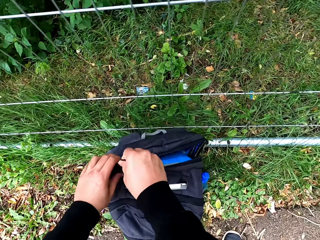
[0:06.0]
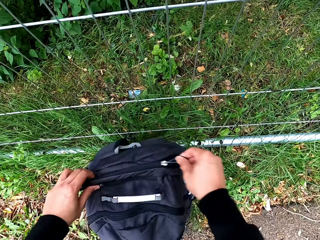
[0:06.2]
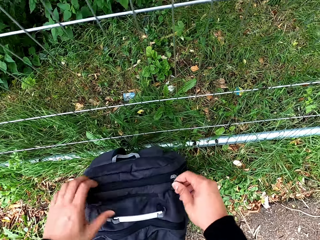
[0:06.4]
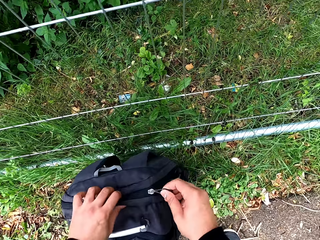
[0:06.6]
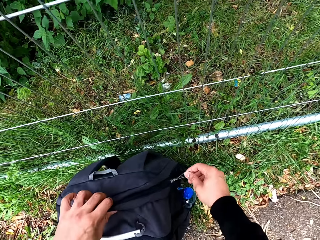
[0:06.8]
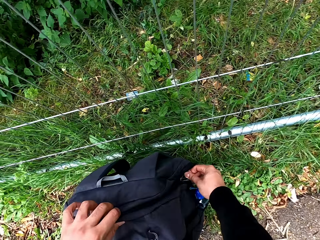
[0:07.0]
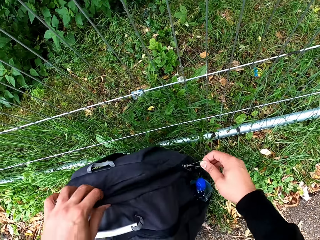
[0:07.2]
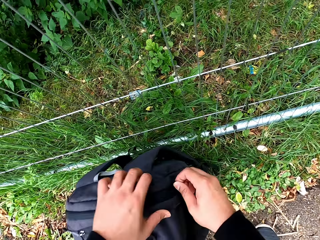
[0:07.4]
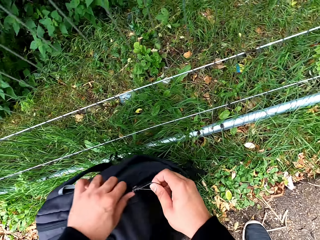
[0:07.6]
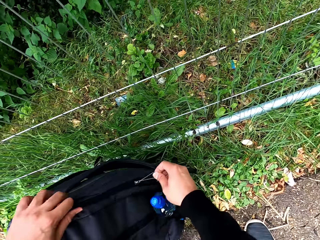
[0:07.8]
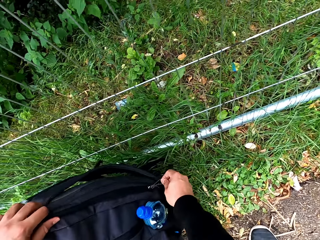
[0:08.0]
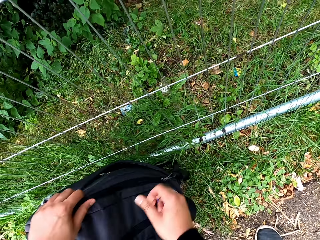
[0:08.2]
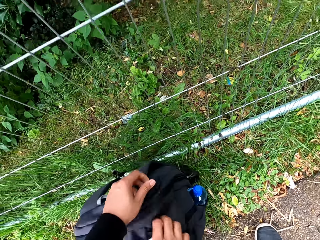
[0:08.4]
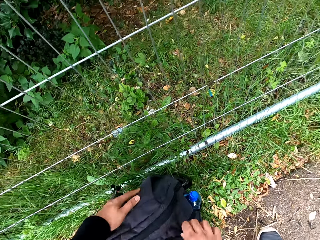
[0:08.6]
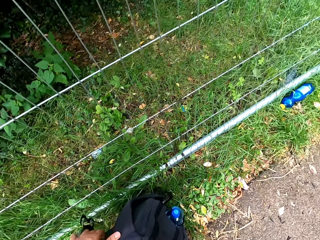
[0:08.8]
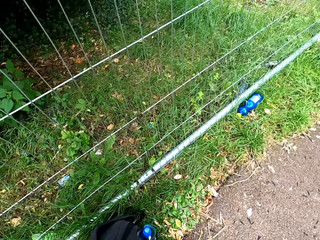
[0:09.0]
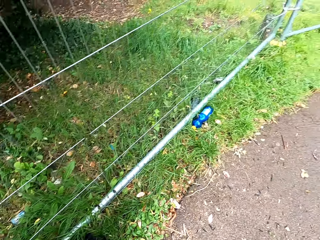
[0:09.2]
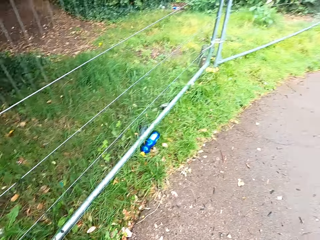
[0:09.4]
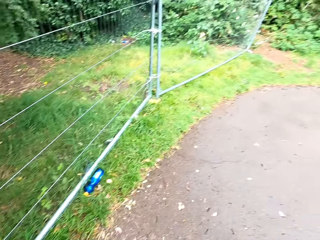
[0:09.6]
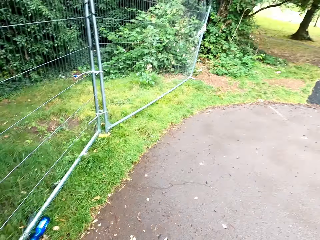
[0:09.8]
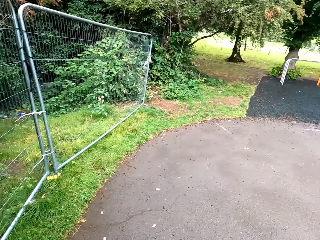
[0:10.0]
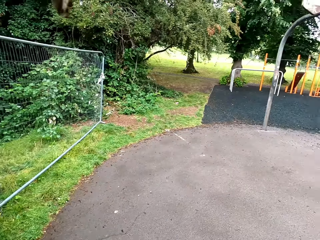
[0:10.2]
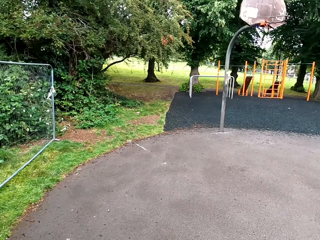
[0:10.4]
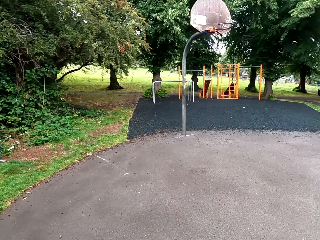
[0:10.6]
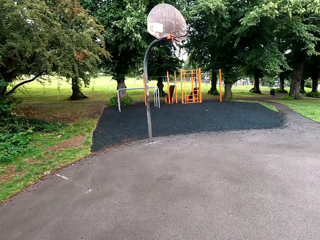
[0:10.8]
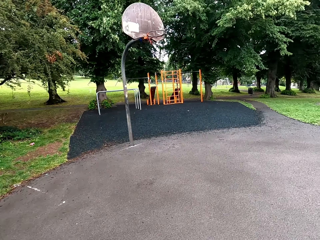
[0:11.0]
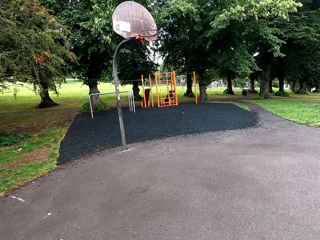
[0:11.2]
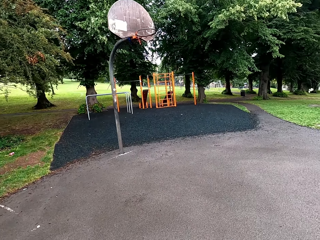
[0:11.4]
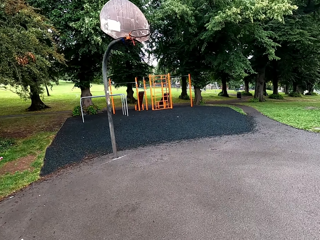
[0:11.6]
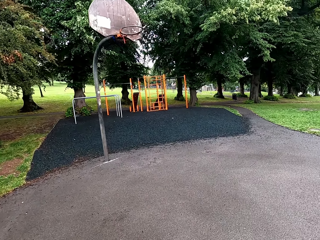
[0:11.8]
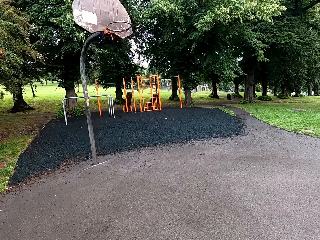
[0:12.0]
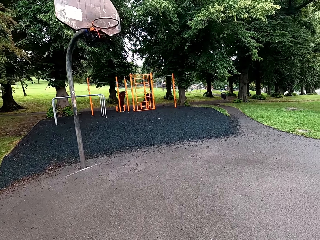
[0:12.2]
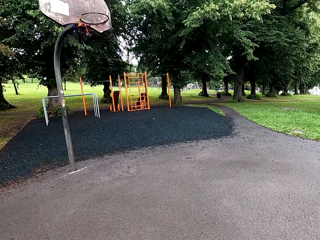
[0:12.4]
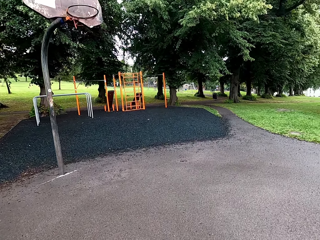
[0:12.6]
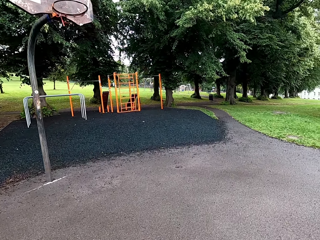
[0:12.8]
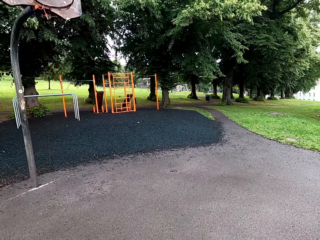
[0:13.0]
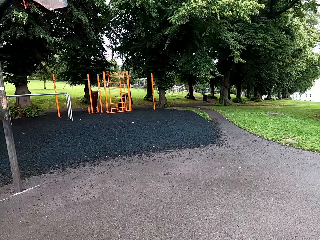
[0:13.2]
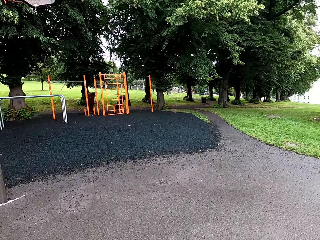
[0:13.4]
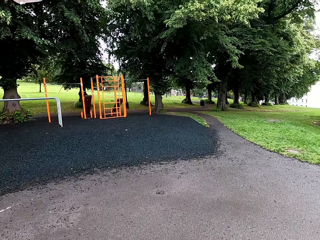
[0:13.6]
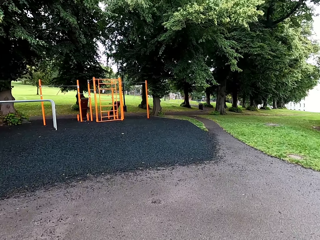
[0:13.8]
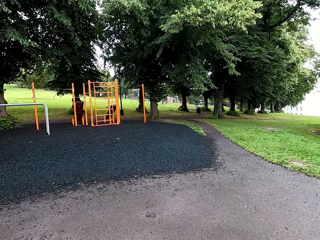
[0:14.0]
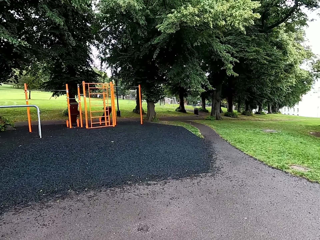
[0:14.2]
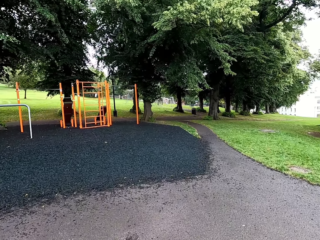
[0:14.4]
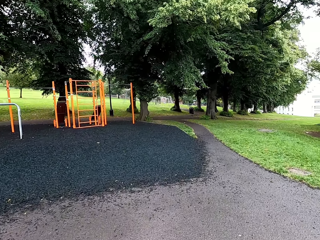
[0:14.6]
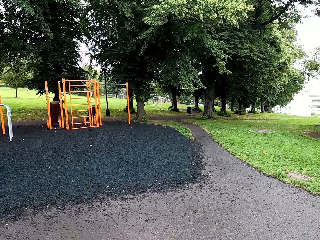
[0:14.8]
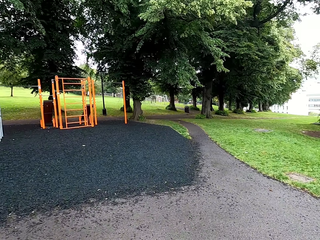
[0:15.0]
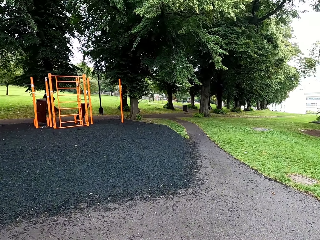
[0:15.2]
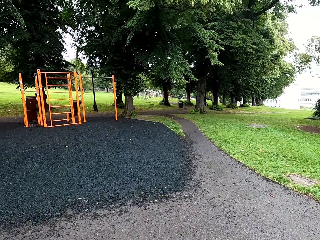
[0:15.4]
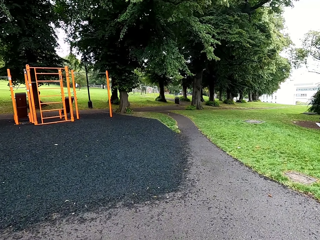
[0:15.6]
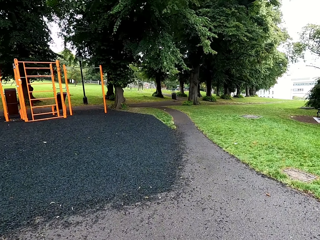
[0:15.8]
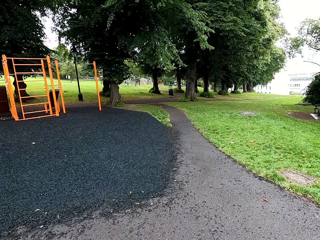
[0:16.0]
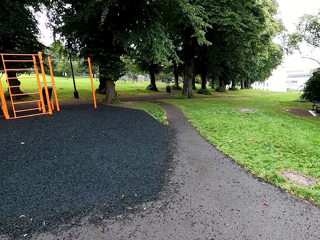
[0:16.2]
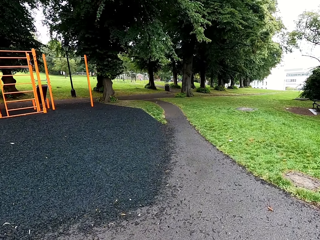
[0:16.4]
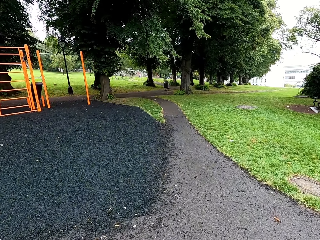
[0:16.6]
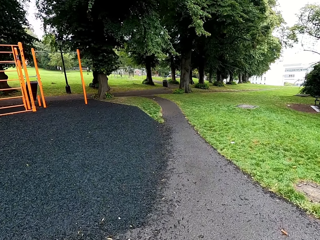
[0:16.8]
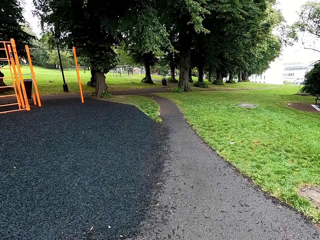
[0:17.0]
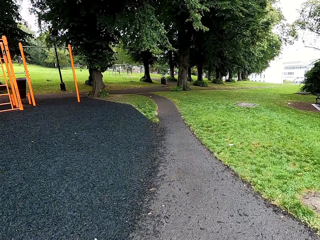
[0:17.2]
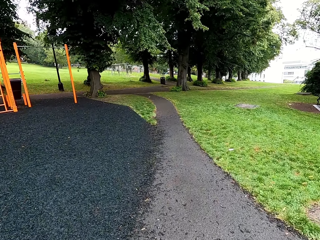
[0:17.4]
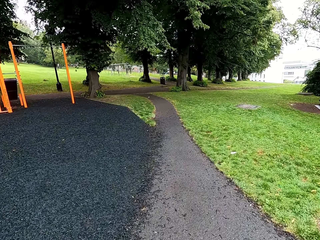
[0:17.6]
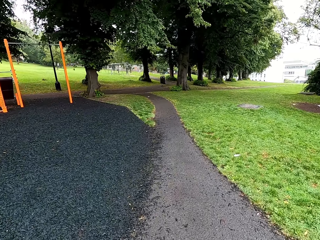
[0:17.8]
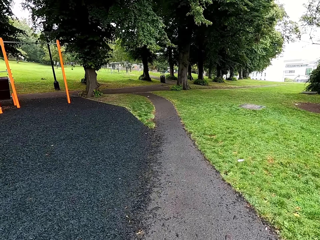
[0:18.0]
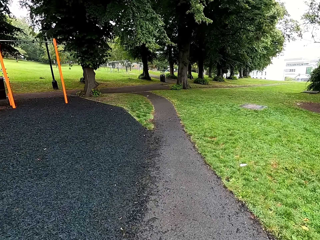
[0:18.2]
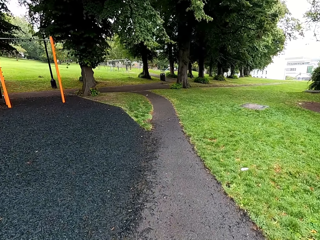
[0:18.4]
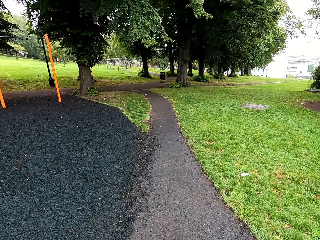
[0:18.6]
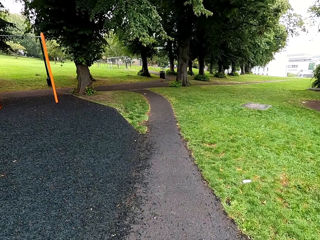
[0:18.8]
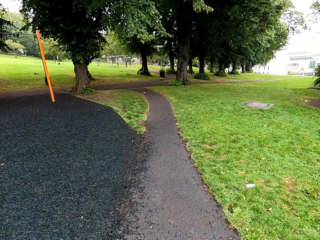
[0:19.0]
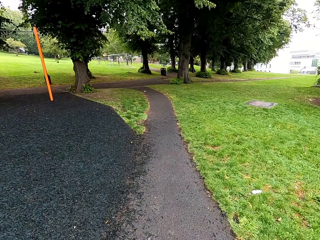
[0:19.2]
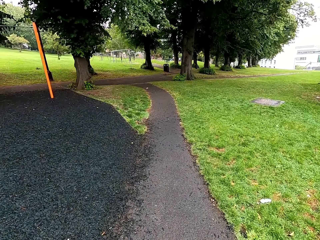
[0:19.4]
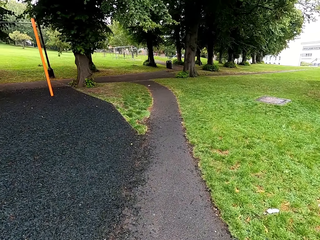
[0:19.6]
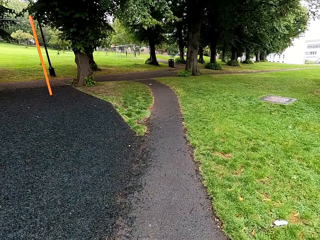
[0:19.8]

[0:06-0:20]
The camera wearer closes the bag. They walk on the pavement. They pick up the bag. They walk at the park.

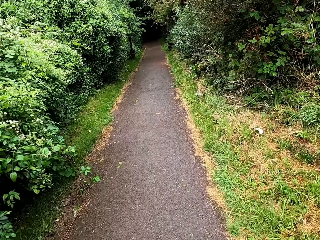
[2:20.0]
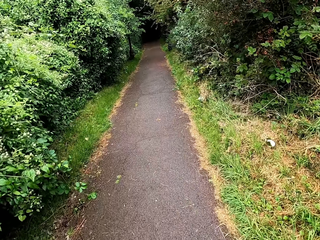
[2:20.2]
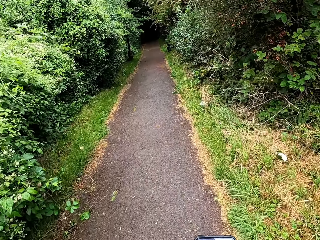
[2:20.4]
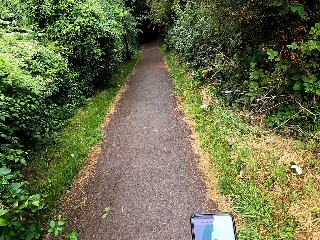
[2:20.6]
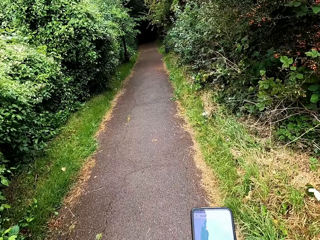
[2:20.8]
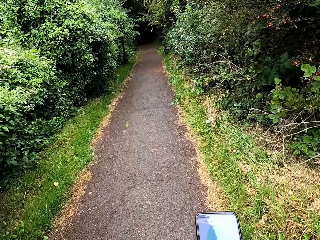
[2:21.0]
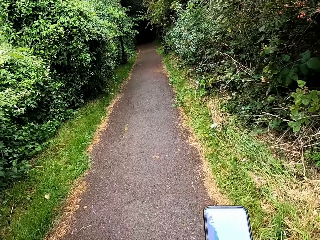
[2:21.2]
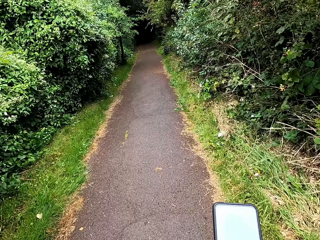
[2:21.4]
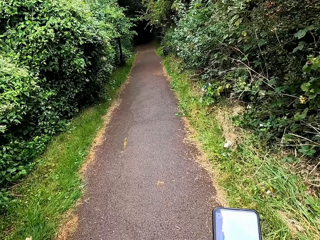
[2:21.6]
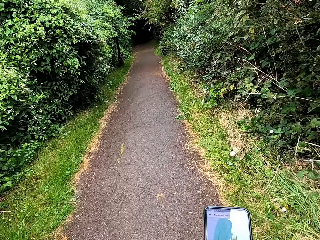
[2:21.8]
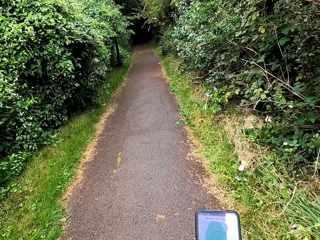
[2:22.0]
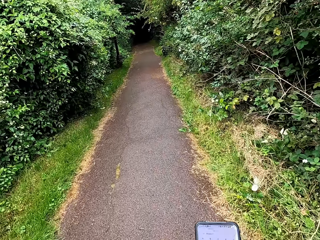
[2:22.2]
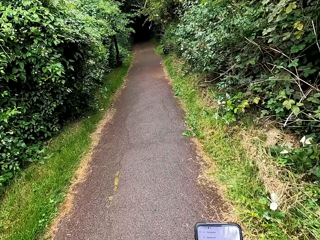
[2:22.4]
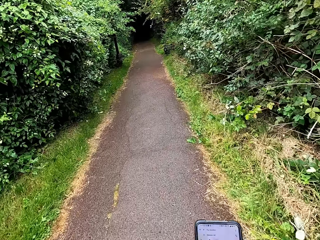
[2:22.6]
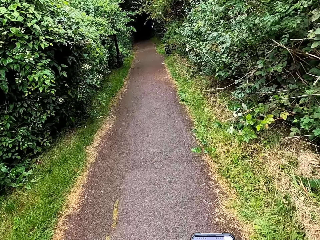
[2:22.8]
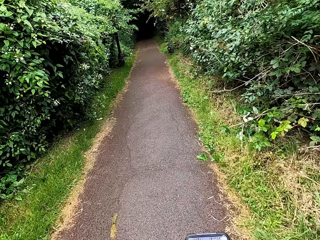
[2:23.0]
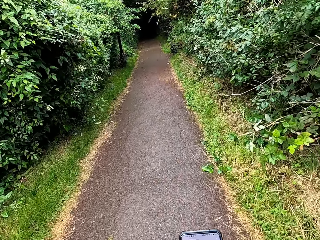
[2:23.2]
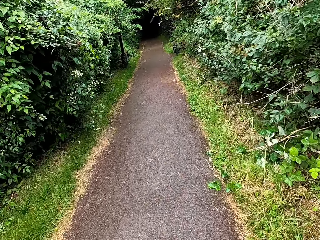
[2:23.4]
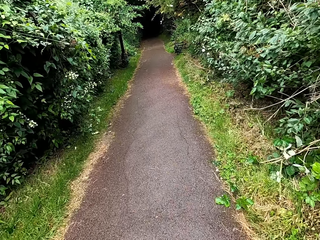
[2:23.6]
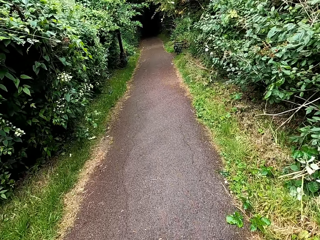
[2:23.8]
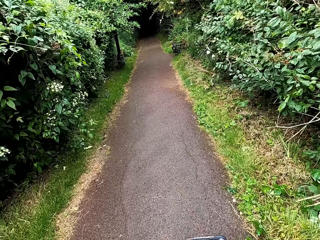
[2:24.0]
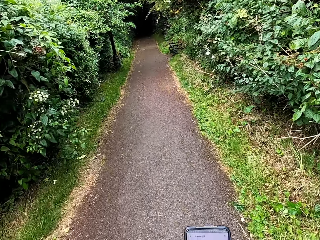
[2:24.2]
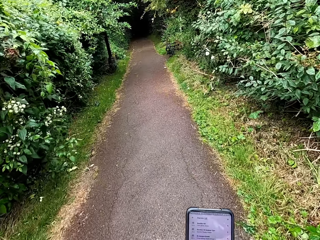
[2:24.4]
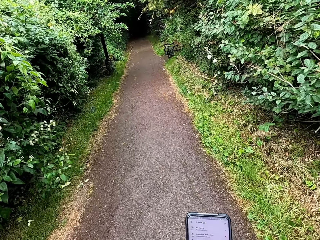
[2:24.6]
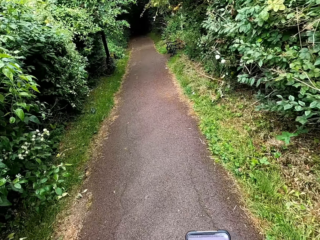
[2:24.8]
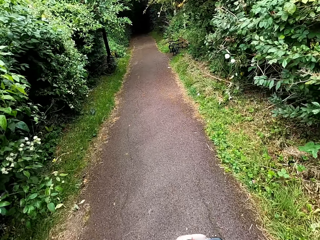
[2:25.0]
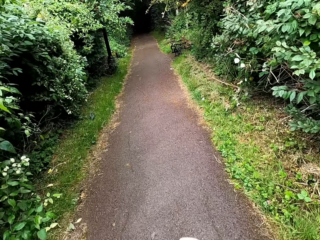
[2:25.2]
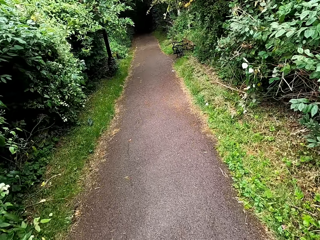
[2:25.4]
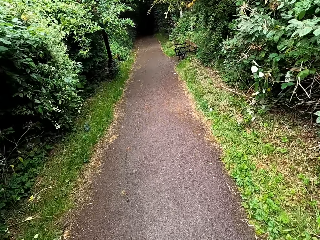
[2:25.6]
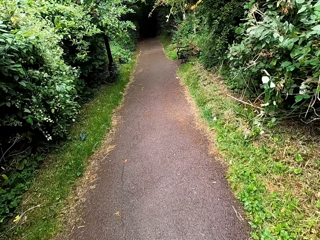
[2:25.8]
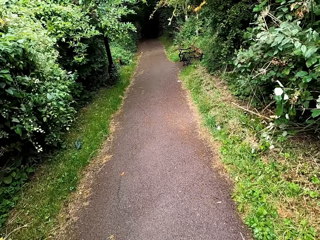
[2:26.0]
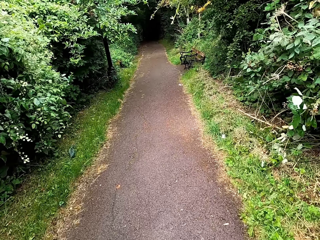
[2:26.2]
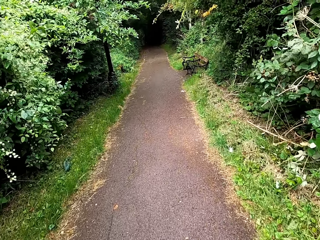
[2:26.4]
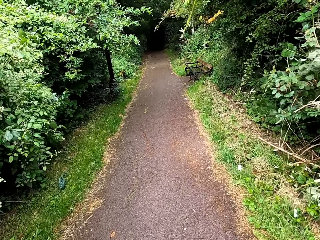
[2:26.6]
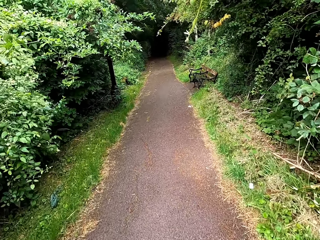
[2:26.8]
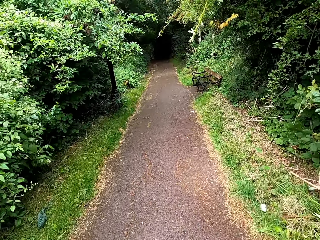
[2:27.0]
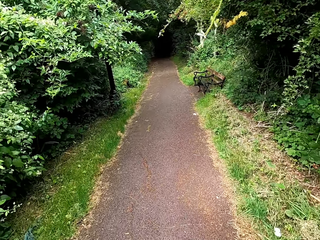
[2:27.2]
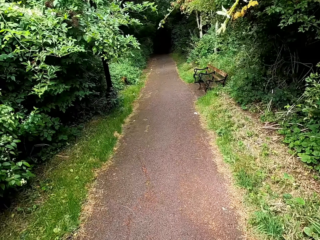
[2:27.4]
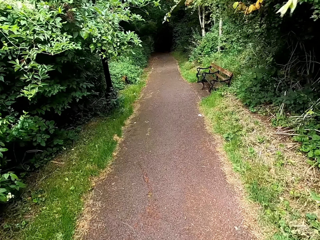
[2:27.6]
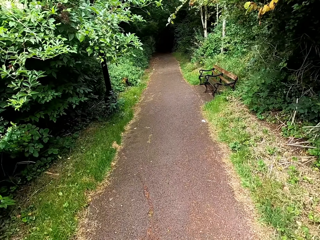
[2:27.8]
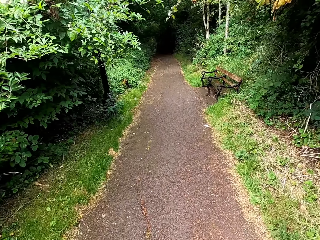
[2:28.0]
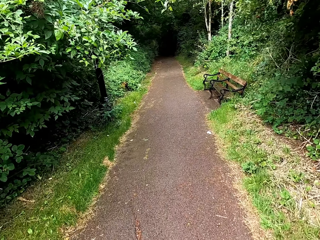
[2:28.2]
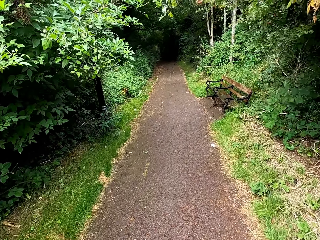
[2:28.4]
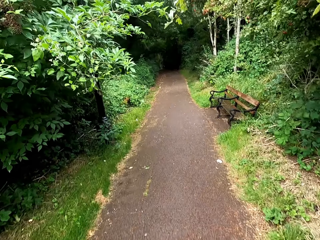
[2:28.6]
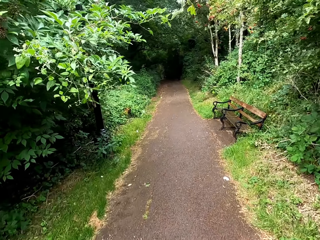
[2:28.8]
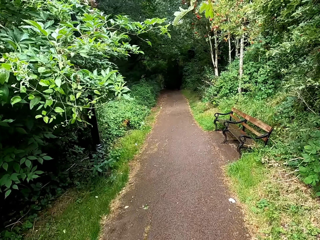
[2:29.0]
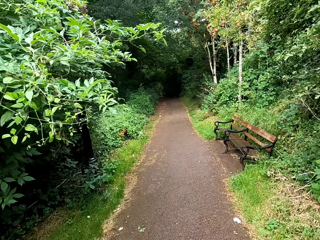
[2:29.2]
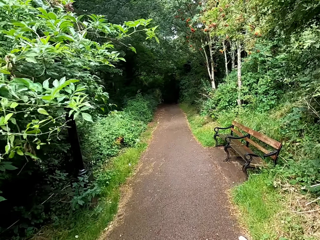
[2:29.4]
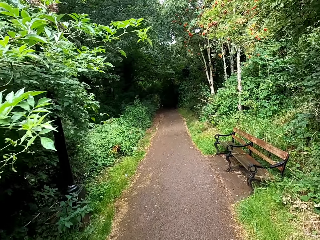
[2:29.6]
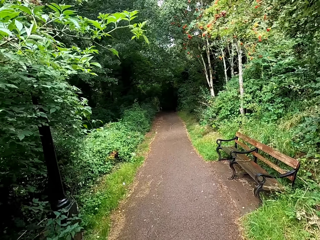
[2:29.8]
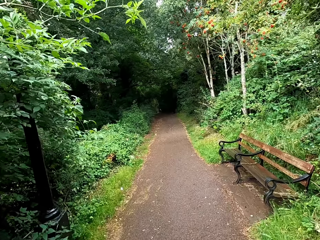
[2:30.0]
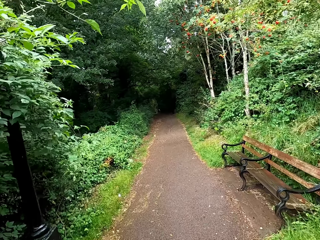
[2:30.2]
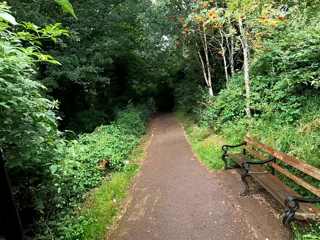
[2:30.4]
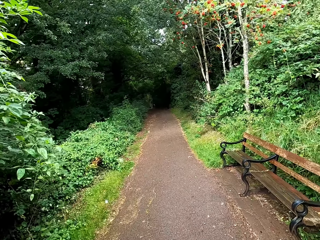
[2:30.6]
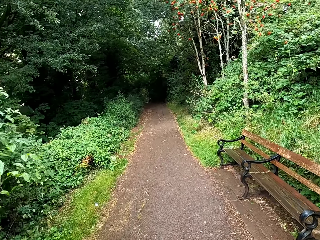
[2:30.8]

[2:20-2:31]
The camera wearer looks at the phone. They scroll the phone. They lower the phone.
